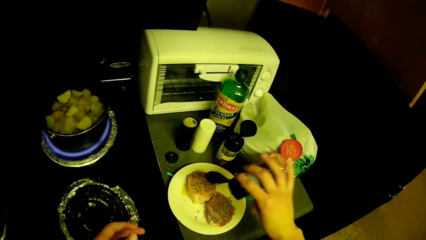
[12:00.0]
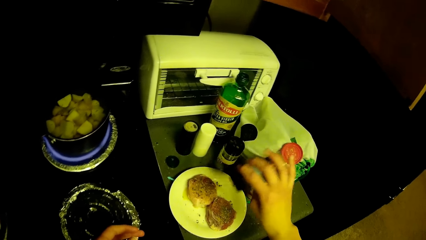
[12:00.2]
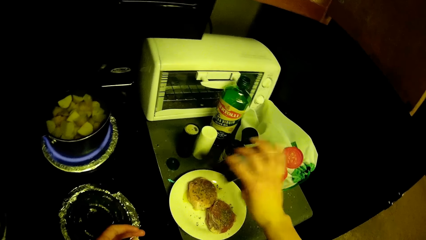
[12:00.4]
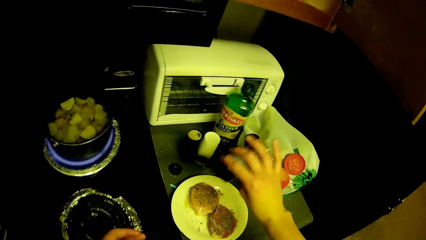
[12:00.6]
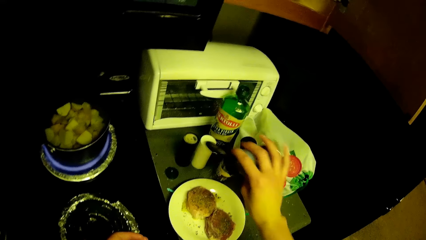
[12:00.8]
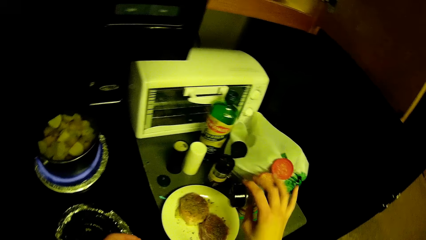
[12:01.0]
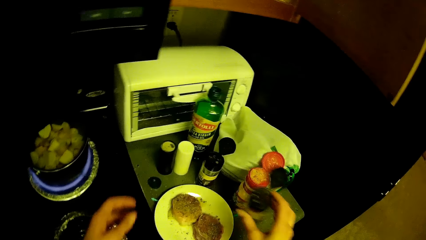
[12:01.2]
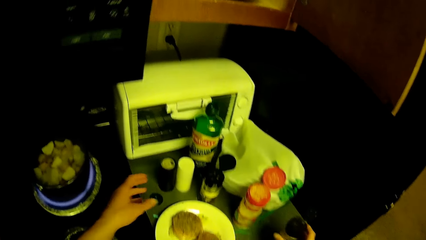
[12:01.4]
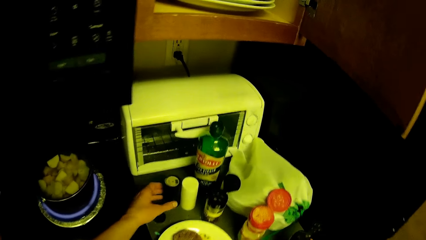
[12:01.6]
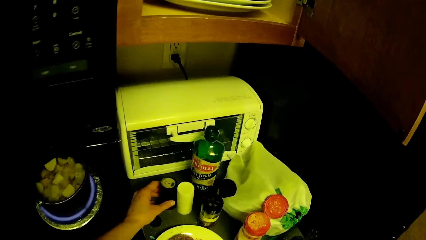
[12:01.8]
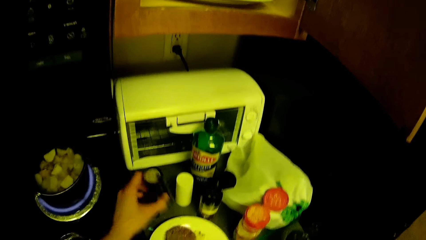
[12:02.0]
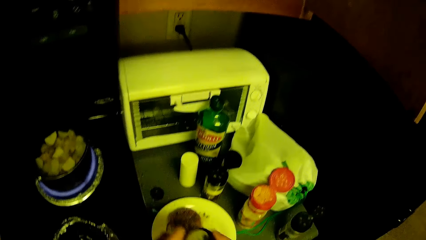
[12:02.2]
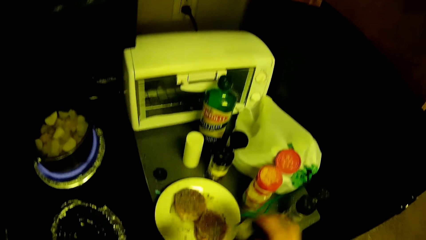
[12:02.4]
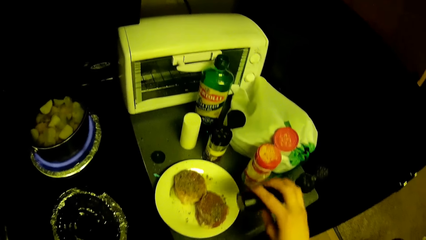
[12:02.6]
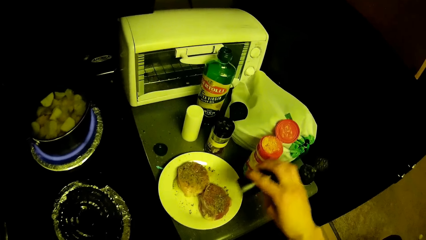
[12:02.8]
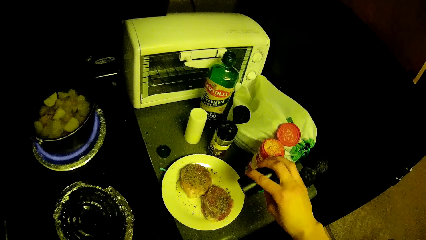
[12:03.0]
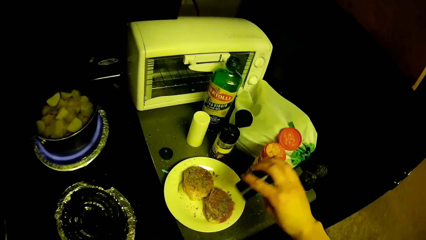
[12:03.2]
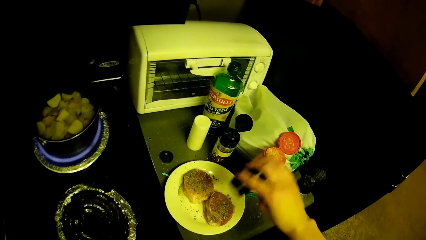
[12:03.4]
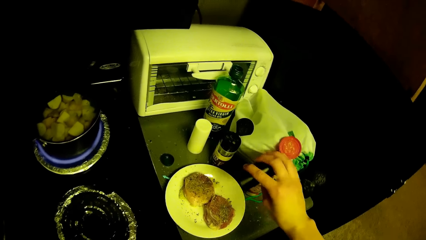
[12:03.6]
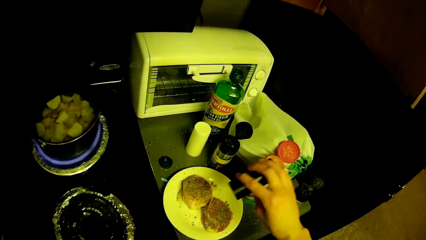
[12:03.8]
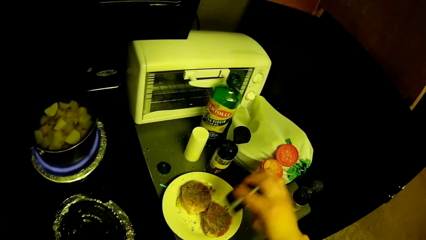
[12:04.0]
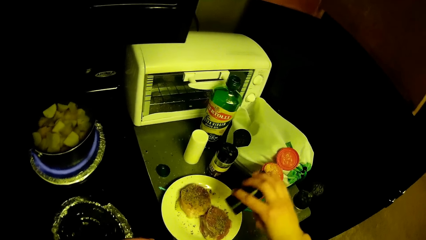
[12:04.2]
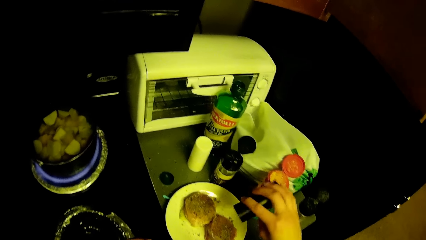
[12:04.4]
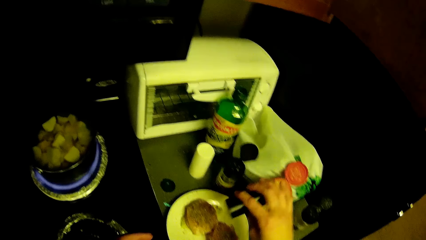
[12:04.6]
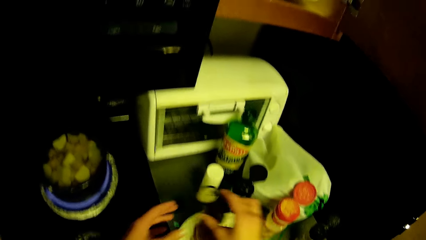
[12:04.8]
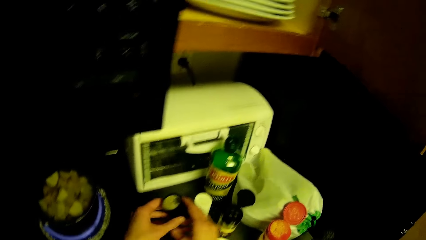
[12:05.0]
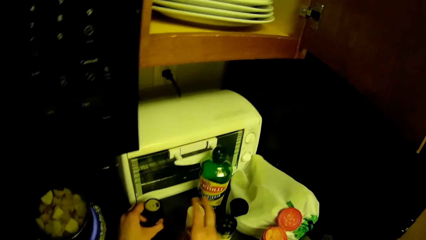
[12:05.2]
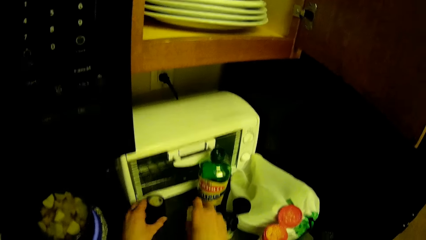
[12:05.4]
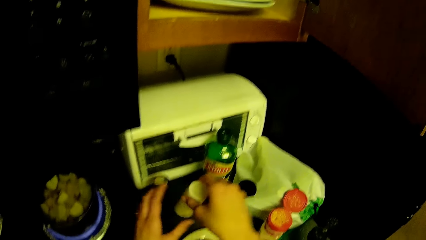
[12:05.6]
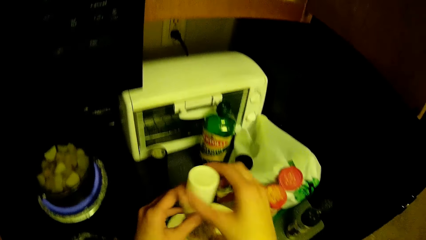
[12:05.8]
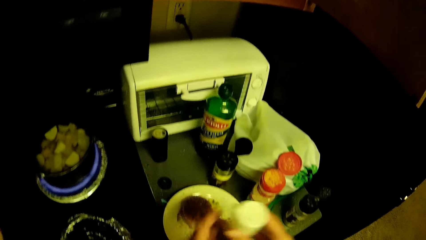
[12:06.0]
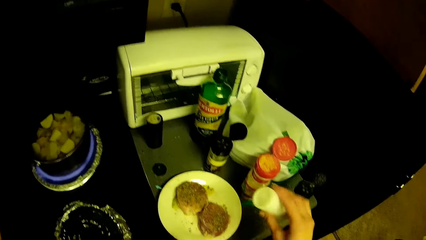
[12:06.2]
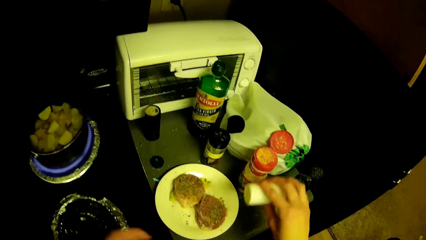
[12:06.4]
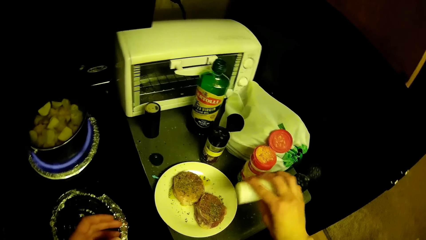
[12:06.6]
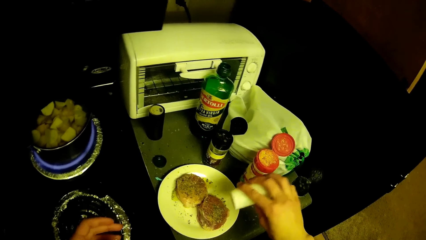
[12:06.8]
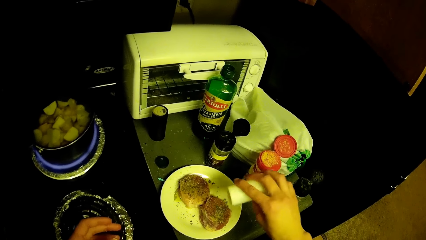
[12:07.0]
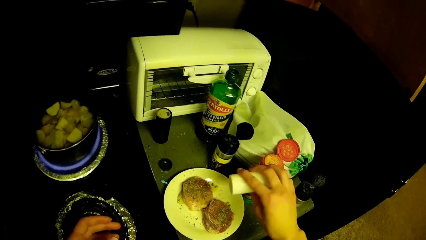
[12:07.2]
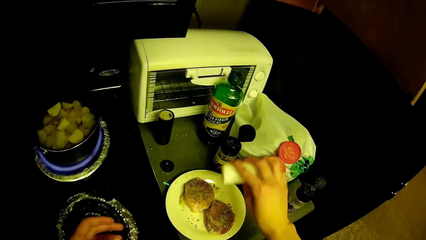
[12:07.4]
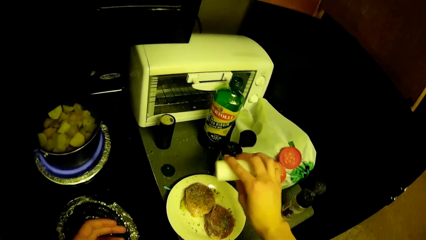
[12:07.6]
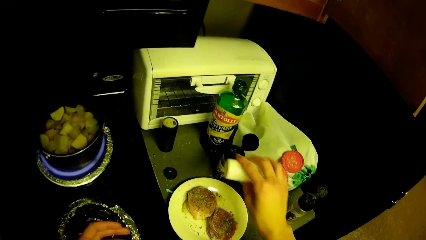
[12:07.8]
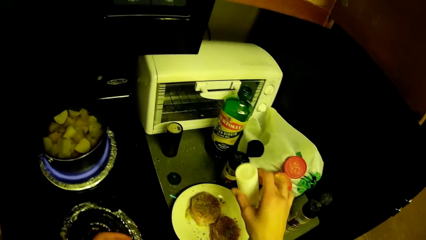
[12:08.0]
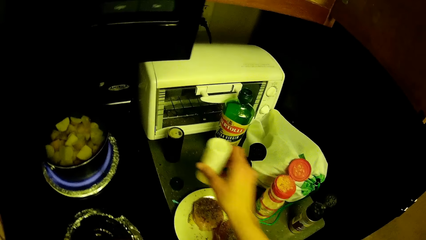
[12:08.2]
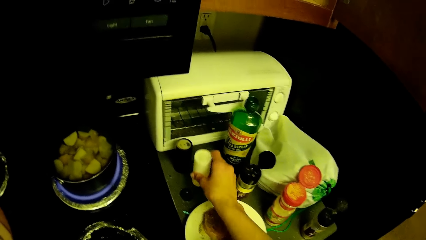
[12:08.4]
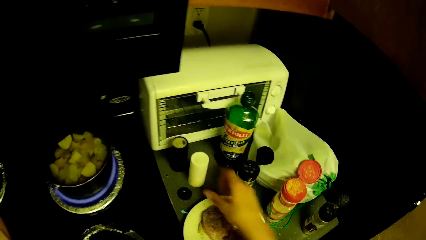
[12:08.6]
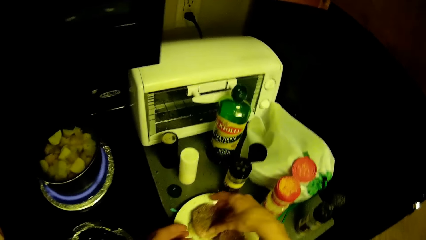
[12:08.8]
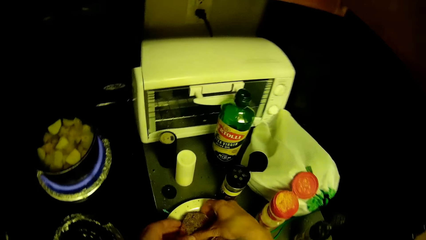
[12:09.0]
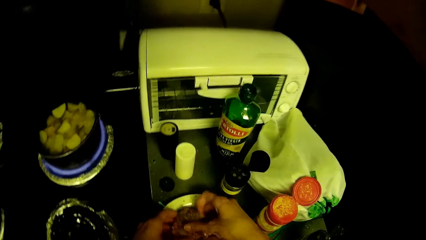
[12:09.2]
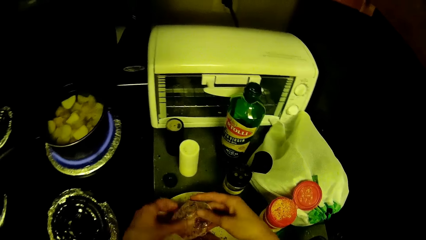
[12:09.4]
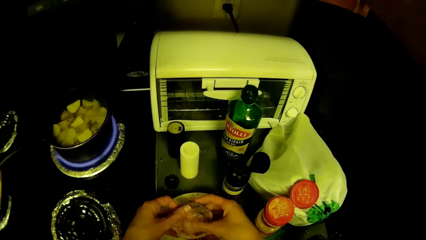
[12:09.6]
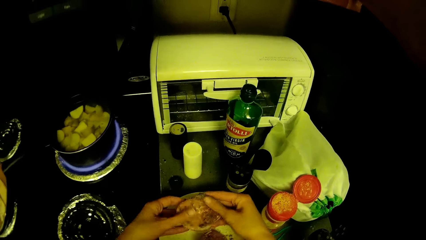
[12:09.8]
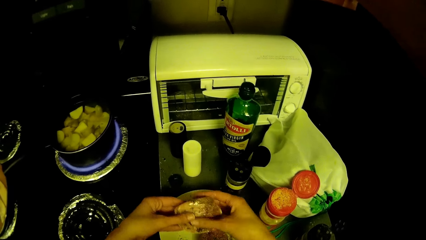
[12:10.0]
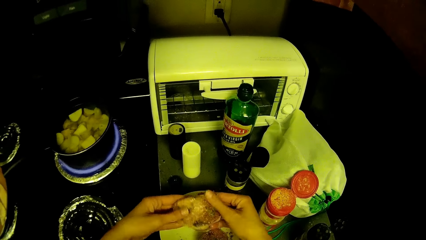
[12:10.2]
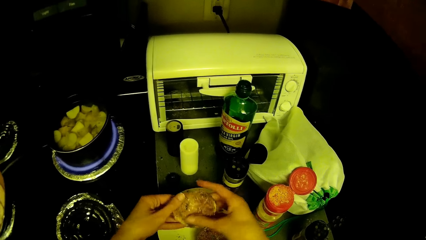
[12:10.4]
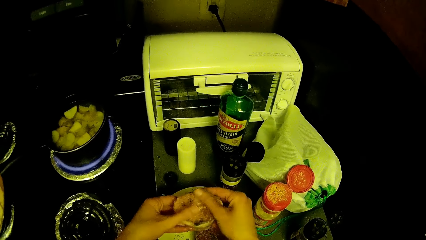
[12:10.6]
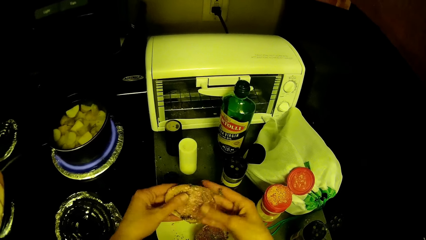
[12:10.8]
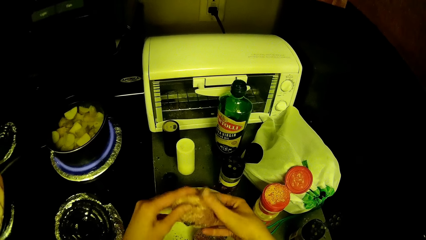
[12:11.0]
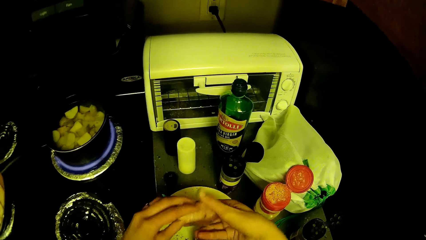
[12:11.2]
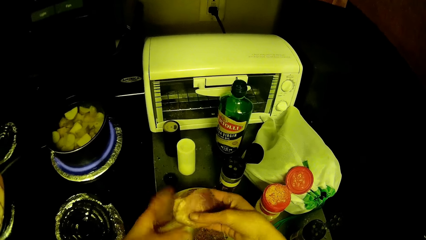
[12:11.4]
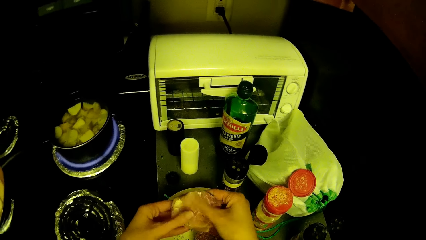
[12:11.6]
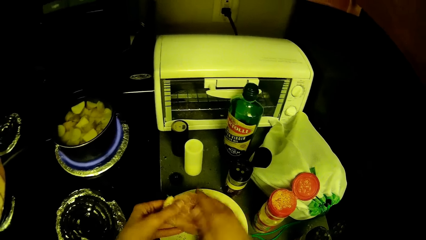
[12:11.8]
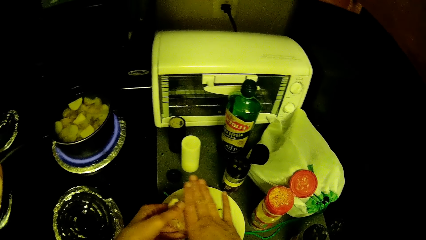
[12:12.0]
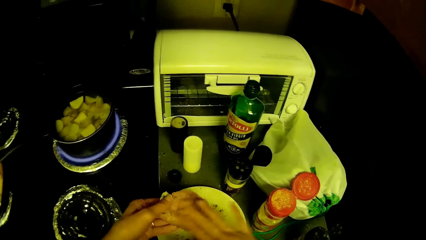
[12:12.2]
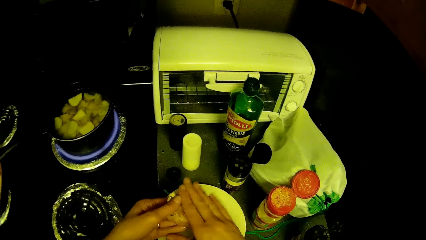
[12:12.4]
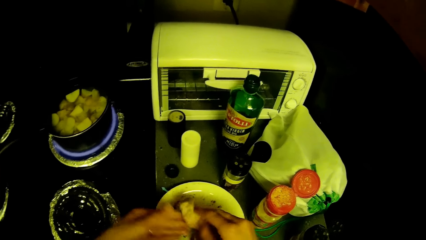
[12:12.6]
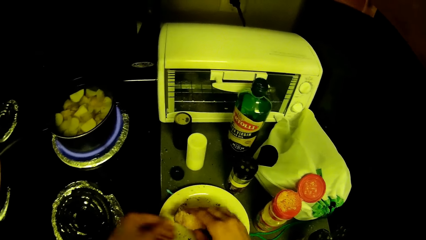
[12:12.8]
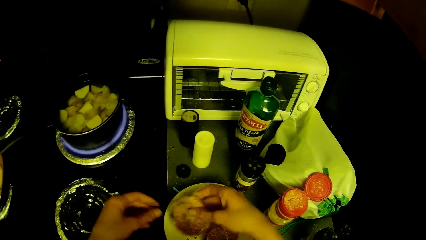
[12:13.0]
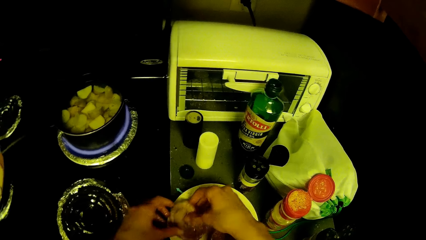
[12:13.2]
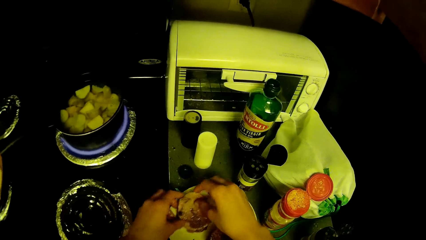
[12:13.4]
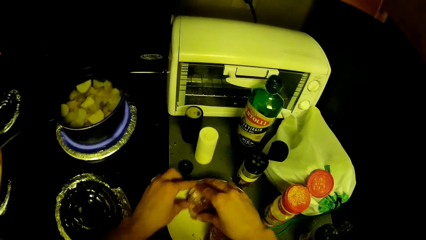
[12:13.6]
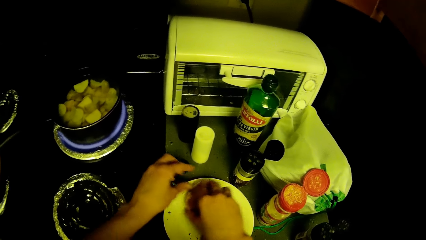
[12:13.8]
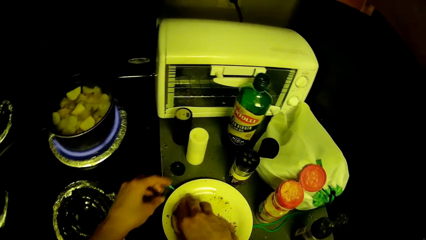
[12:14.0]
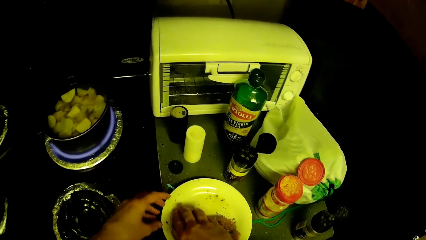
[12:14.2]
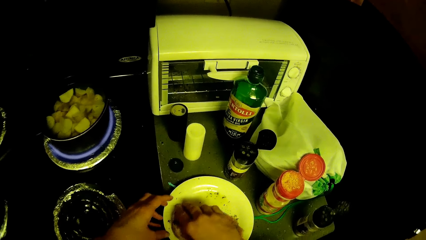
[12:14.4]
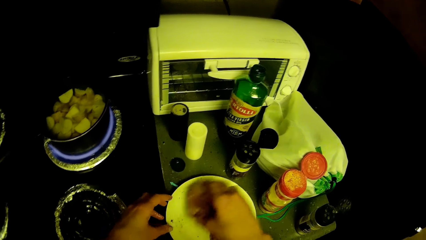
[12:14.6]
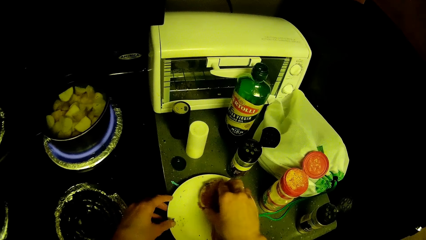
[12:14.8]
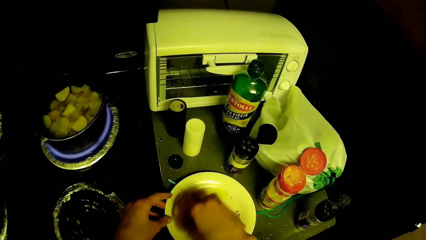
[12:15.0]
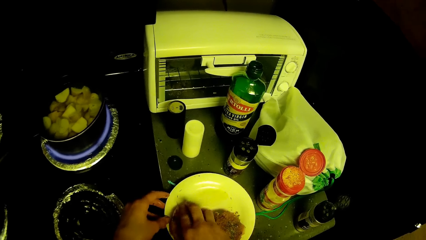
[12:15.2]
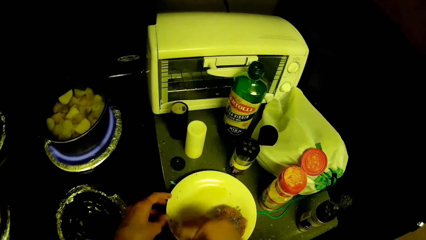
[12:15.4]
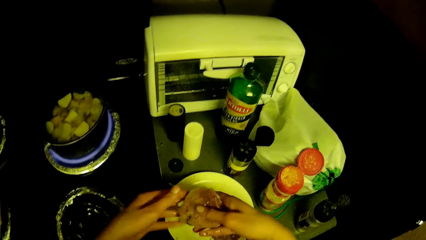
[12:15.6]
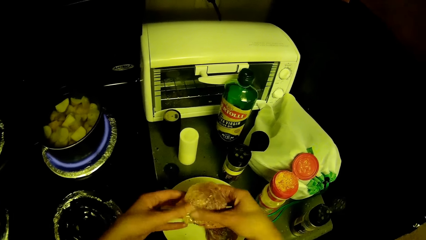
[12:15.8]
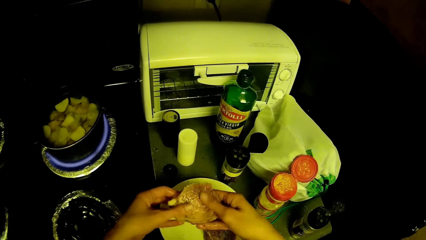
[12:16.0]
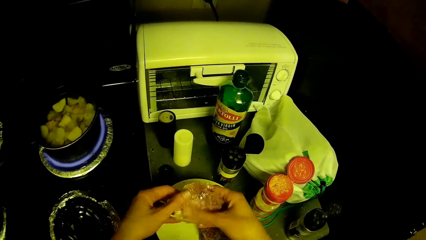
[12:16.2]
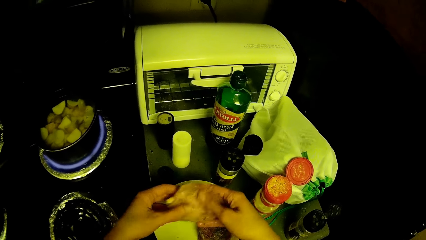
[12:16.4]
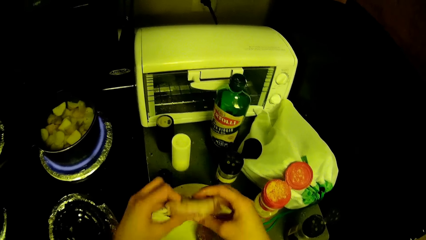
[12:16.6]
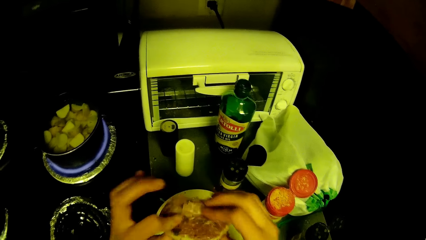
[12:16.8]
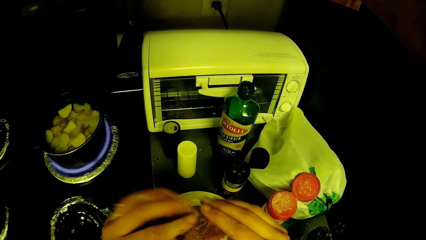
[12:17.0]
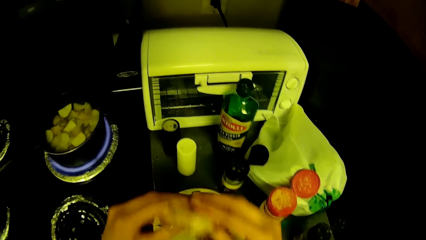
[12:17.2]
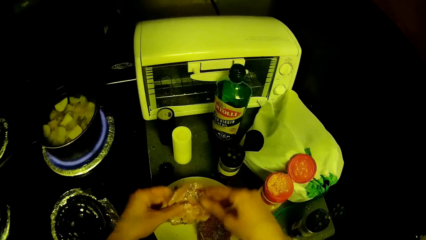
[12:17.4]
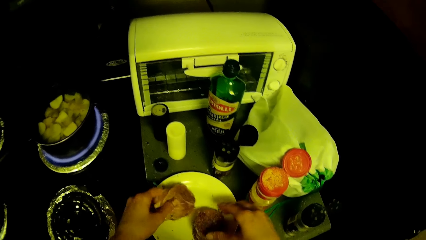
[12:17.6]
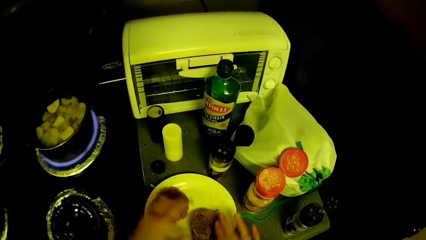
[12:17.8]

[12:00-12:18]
The camera wearer drops the bottle of ingredient on the kitchen cabinet. They pick one of the bottles of ingredient from the kitchen cabinet. They sprinkle the ingredient from the bottle of ingredient on the meat. They drop the bottle of ingredient on the kitchen cabinet. They pick one of the bottles of ingredient from the kitchen cabinet. They sprinkle the ingredient from the bottle of ingredient on the meat. They drop the bottle of ingredient on the kitchen cabinet. They rub the meats with the ingredients. They pick up the meat. They wipe the spice off the plate with the meat. They spread the spice with the fingers.
